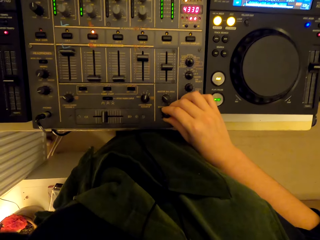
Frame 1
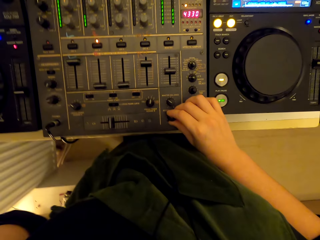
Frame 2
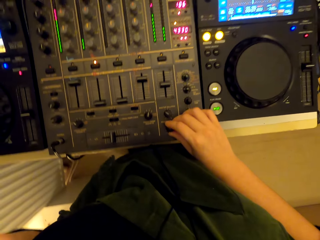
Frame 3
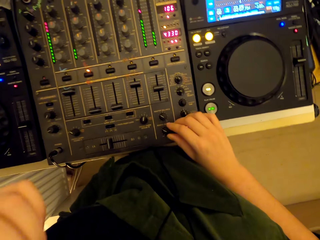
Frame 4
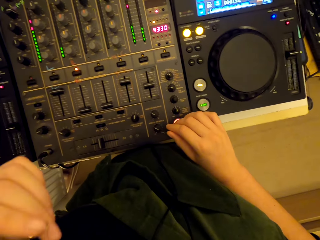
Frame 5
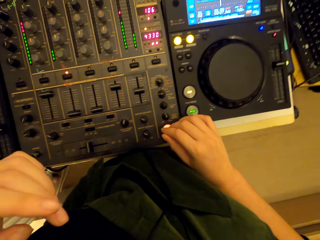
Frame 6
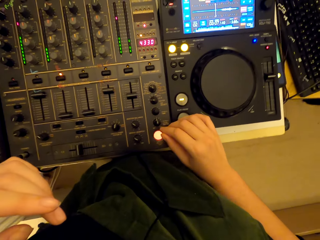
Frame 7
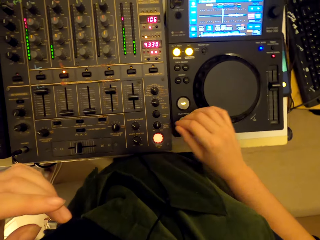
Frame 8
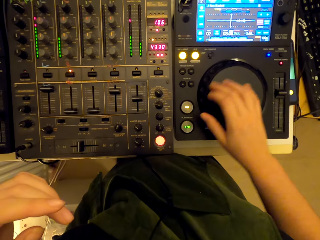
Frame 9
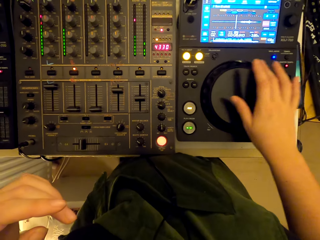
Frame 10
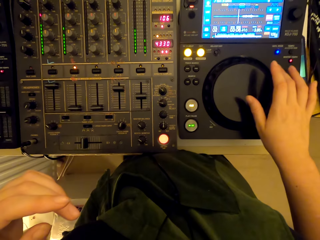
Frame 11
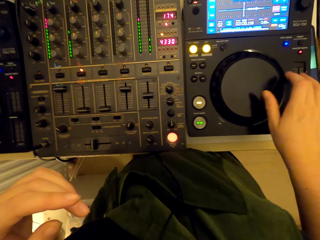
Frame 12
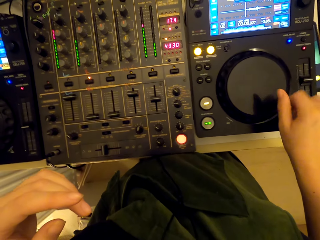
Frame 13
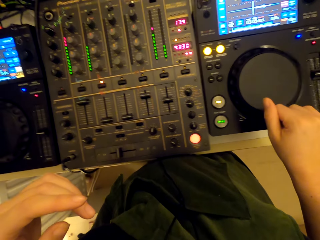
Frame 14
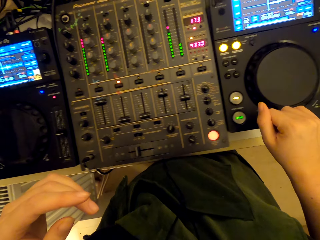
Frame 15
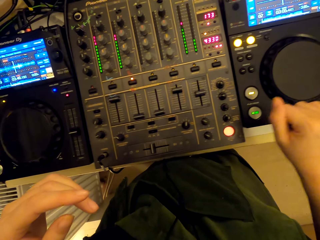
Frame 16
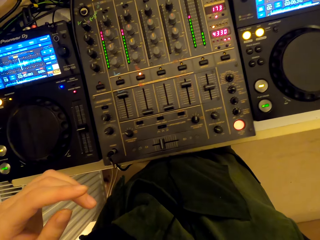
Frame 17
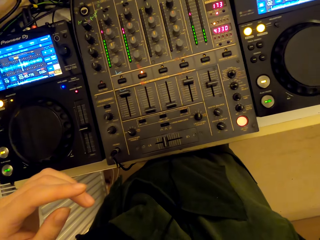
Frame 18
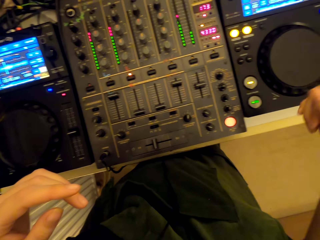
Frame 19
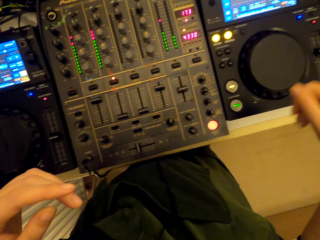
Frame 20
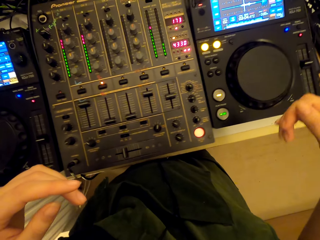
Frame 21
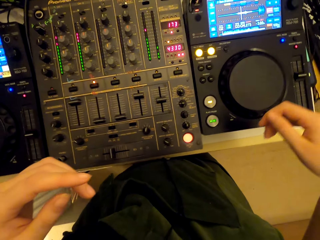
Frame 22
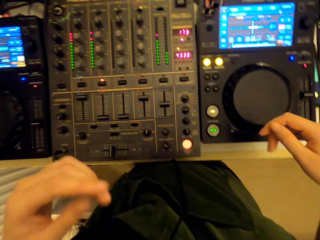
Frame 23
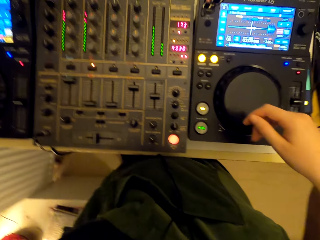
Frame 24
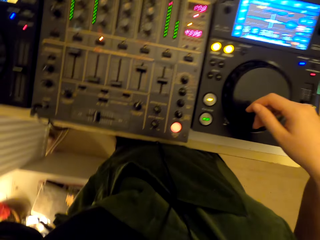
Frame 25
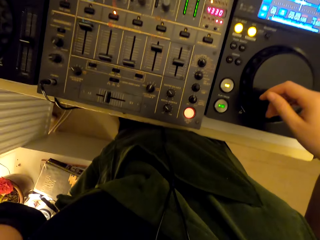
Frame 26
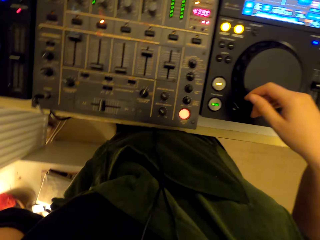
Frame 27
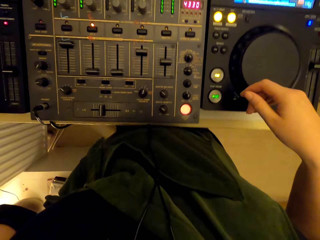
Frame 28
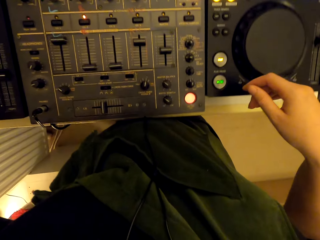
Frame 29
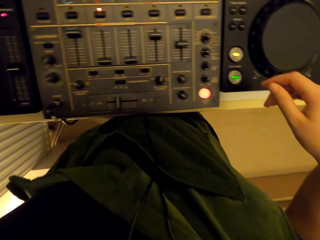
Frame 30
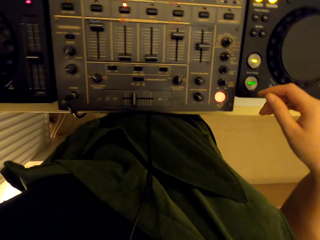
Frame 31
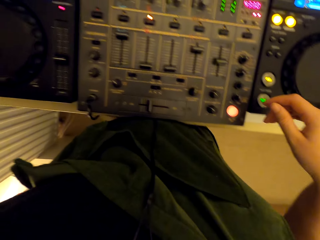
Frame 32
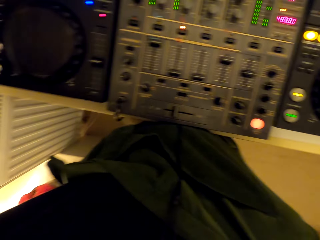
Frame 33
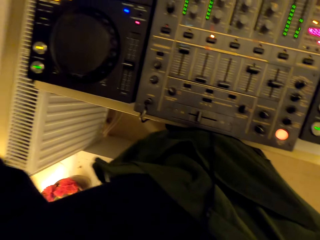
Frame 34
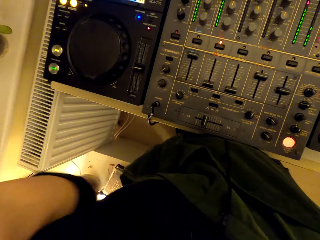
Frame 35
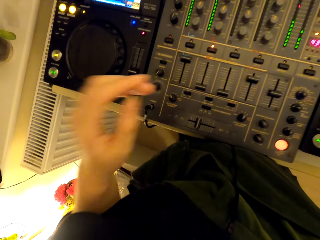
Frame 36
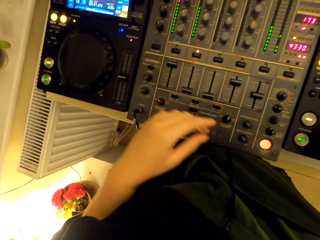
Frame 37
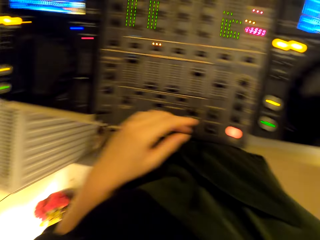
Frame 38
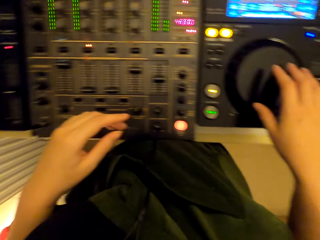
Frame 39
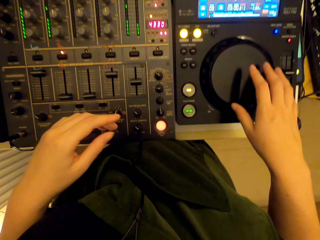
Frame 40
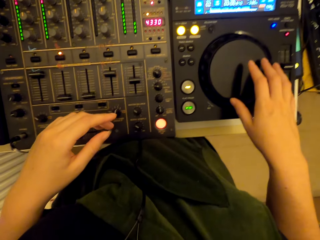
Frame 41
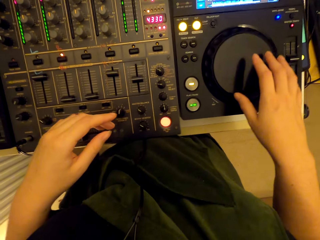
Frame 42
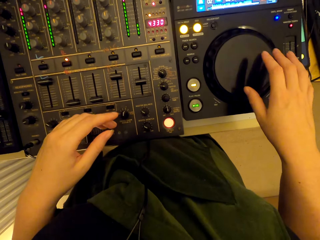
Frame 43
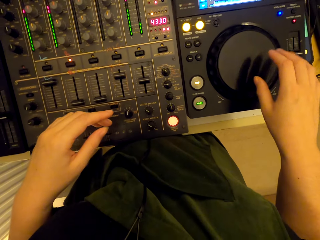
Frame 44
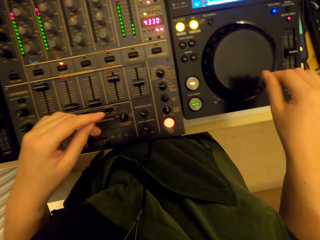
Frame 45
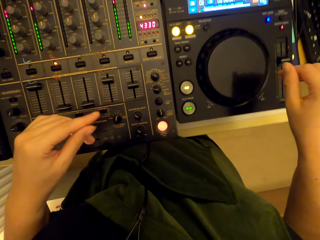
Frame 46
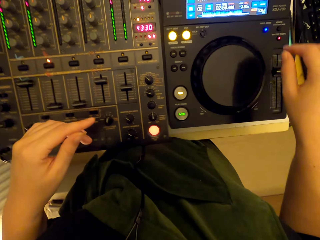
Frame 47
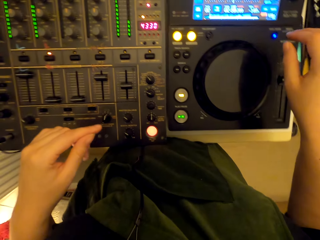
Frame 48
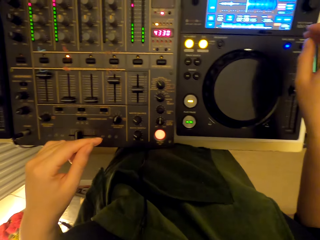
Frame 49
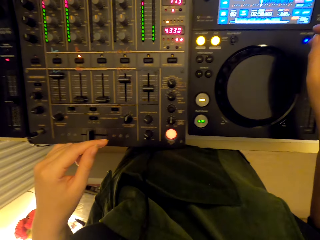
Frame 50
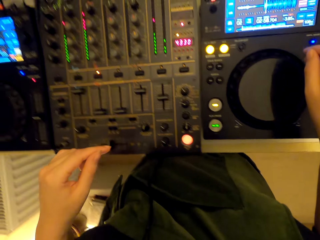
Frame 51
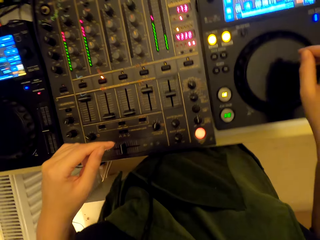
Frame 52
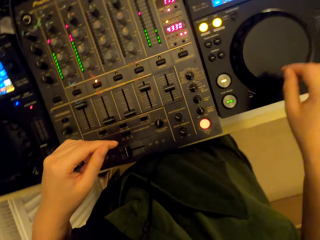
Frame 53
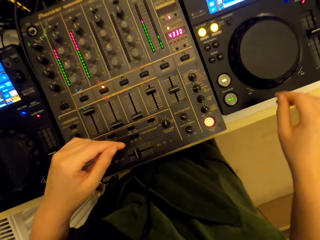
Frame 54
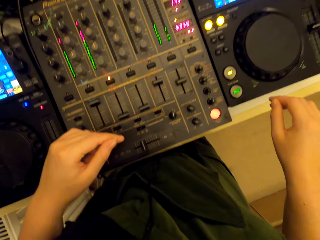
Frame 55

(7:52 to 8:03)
The camera wearer touches something. They look around the turntable mixer. They touch something. They look around the turntable mixer.

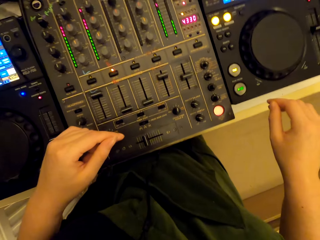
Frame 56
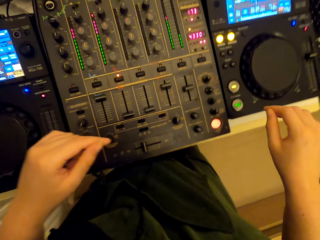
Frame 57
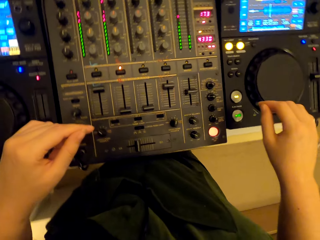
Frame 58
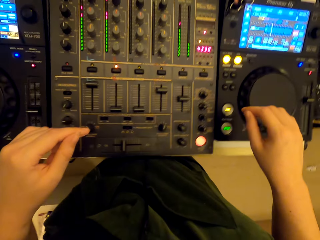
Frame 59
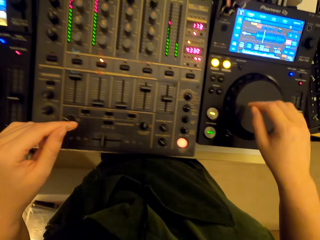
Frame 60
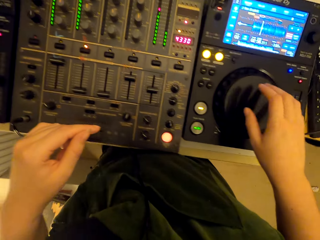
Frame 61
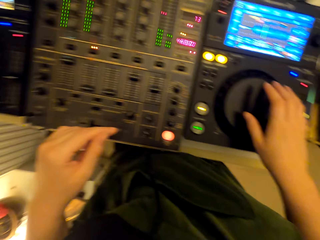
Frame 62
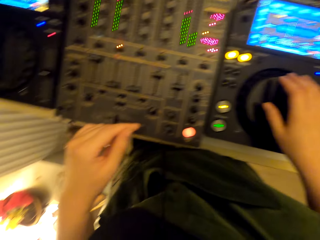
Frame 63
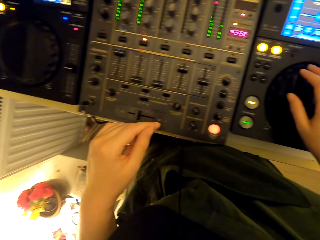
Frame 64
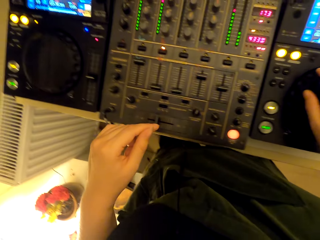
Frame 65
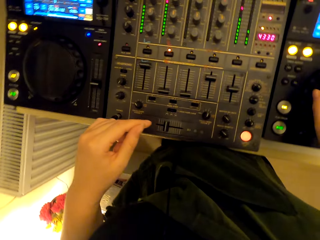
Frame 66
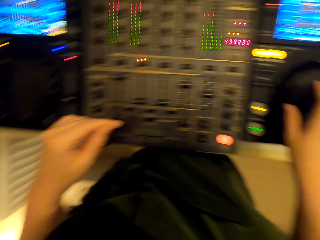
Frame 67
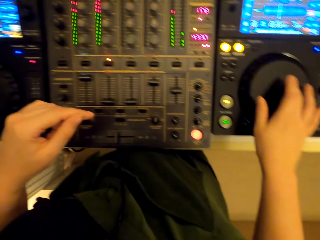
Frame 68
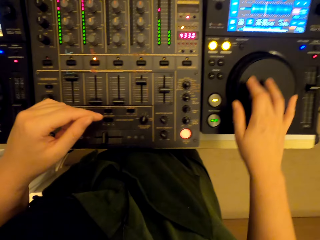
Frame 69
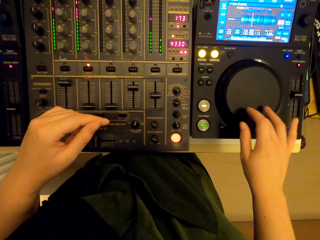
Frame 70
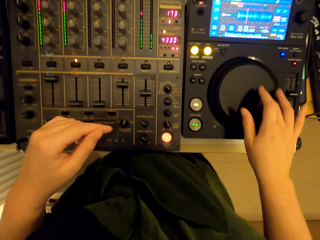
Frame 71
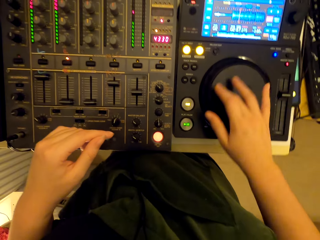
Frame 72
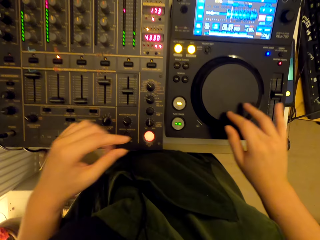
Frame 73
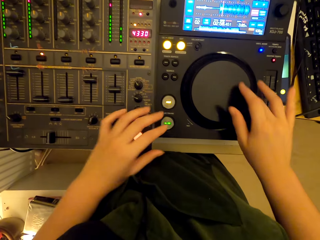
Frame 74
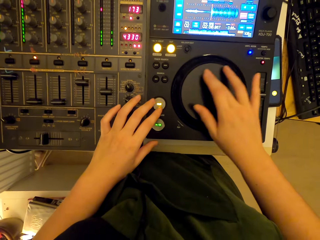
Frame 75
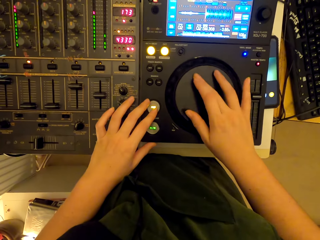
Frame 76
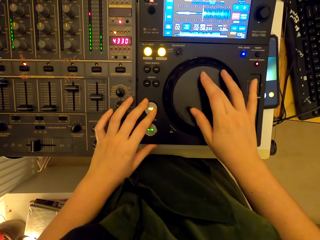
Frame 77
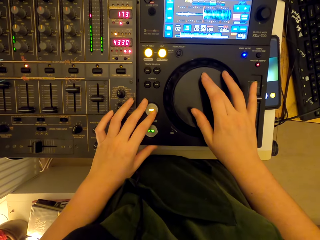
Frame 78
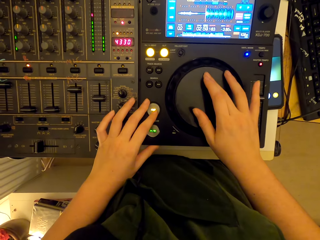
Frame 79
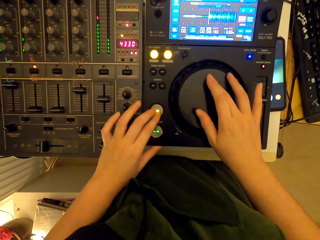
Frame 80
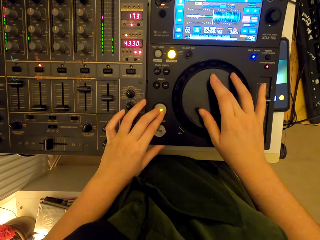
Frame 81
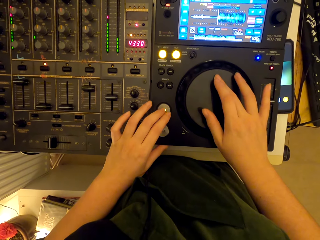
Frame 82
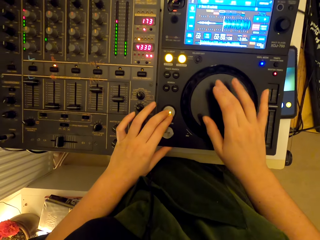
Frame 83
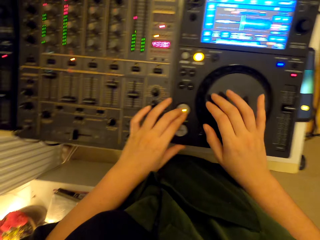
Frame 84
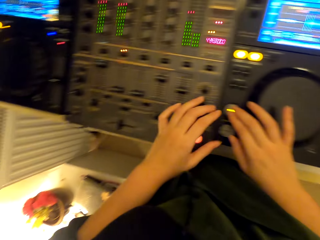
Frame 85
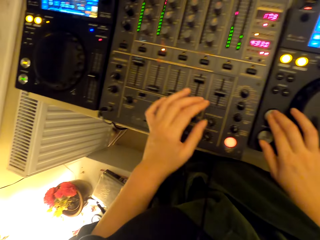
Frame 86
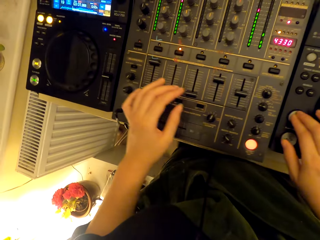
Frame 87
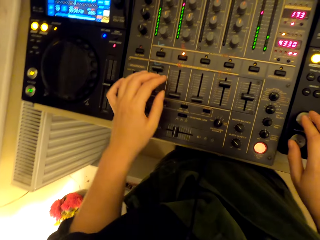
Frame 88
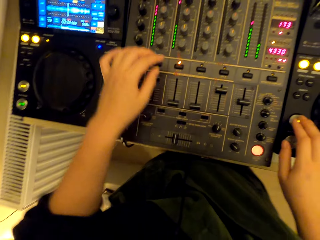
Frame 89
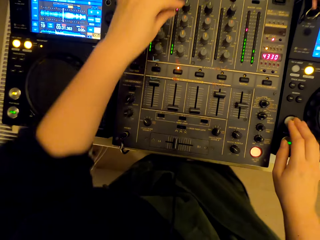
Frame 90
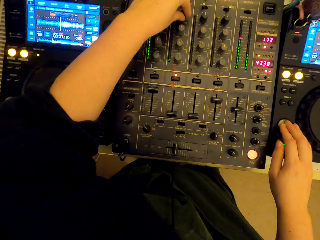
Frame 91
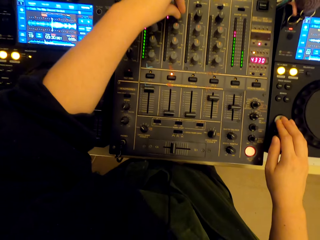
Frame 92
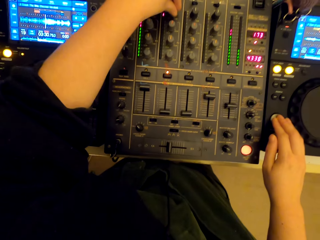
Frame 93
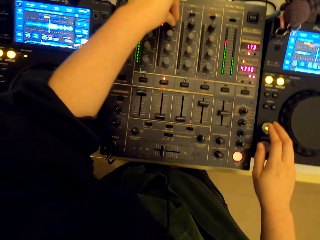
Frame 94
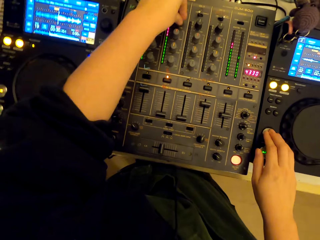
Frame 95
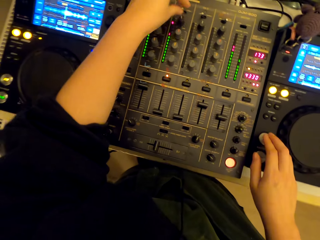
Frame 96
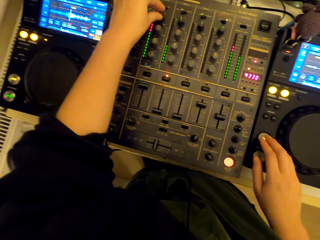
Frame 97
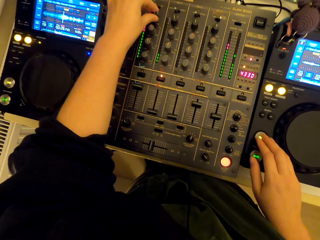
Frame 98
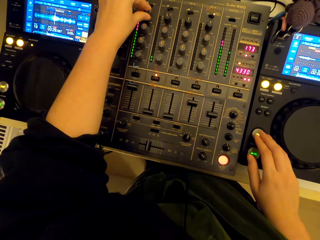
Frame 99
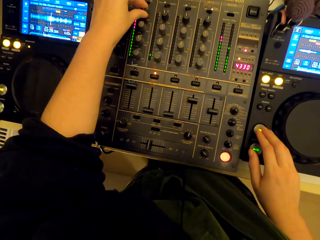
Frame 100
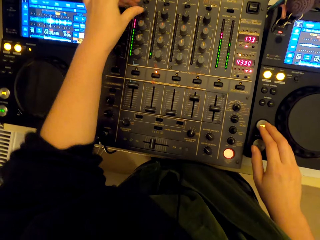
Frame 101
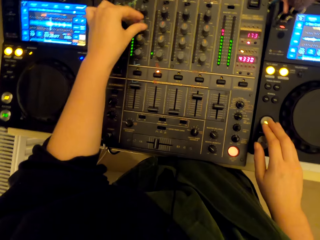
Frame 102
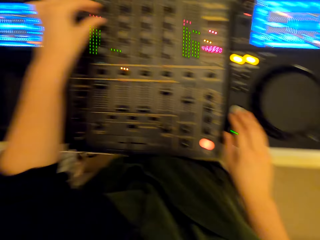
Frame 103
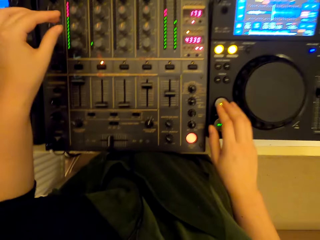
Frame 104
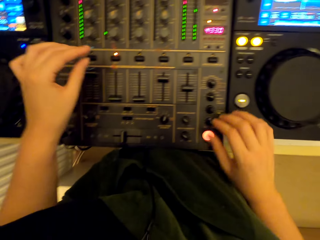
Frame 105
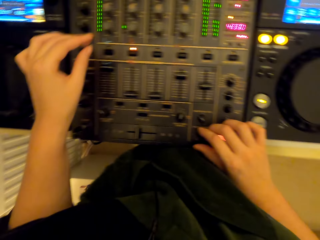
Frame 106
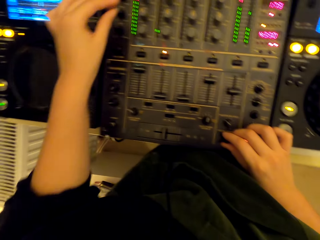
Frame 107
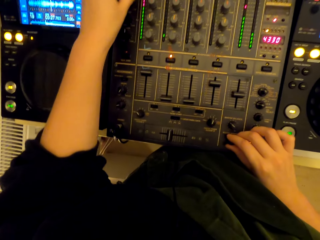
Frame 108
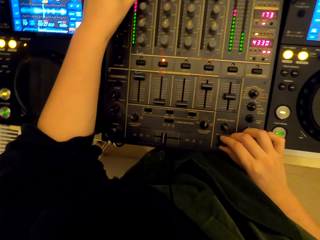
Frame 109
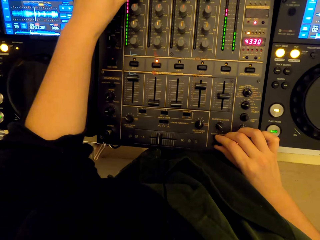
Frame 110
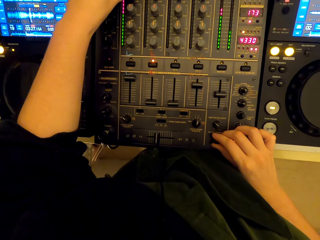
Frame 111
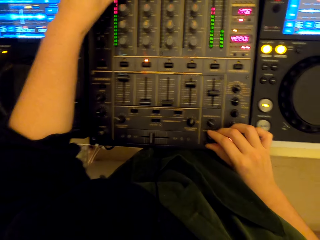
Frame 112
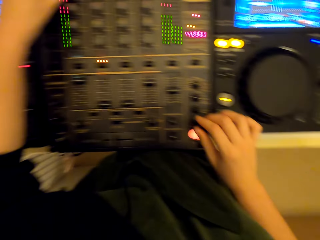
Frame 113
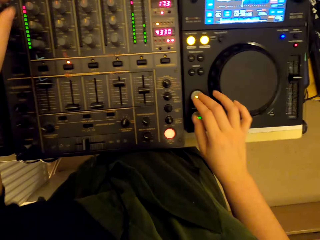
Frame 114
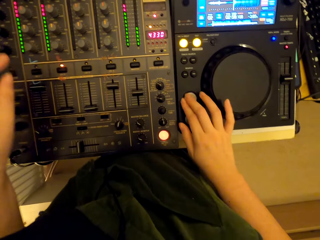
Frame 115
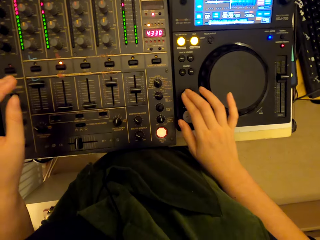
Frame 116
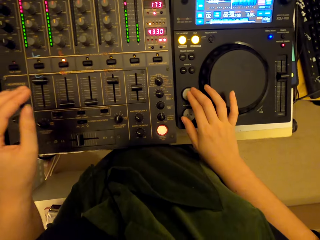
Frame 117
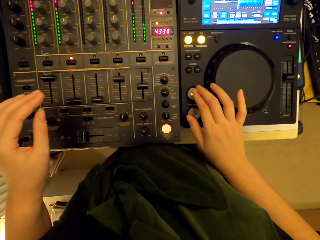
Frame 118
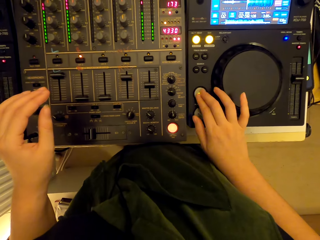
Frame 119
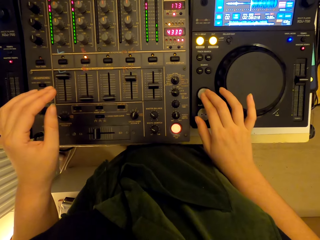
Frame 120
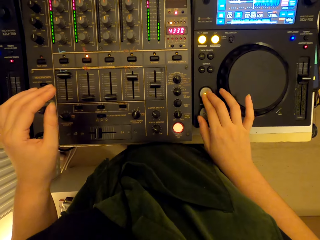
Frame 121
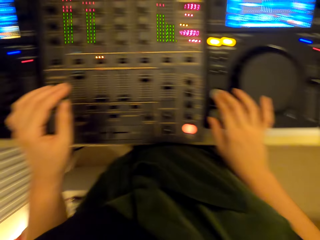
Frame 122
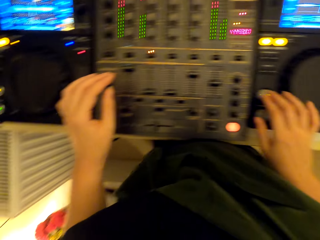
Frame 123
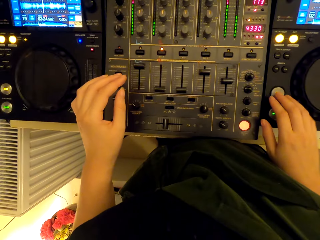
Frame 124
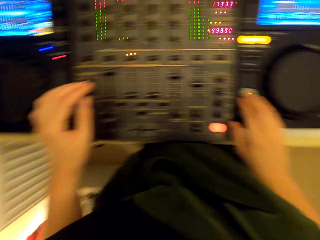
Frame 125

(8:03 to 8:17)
The camera wearer dances to the music beat. They use the turntable mixer. They mix the turntable.
